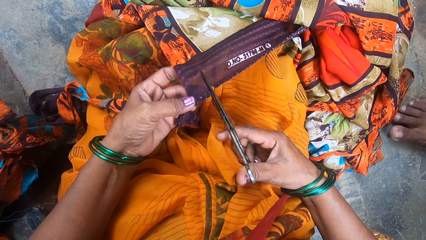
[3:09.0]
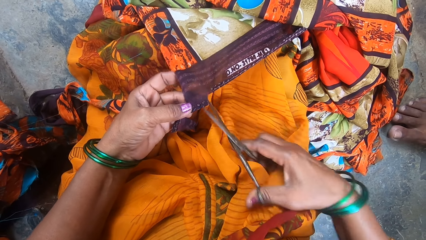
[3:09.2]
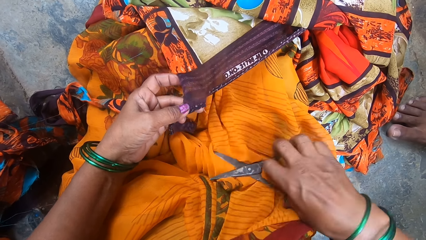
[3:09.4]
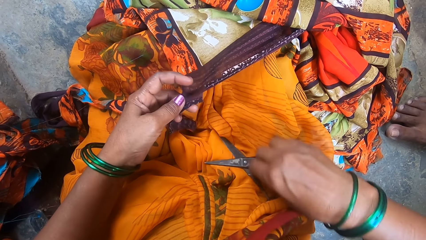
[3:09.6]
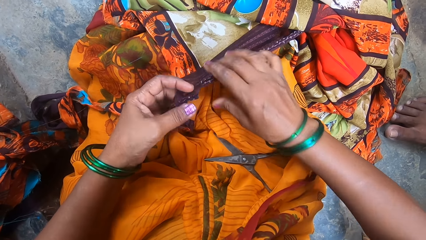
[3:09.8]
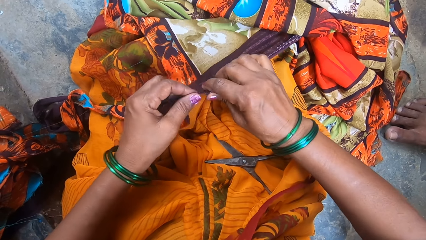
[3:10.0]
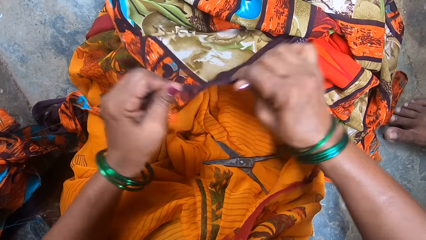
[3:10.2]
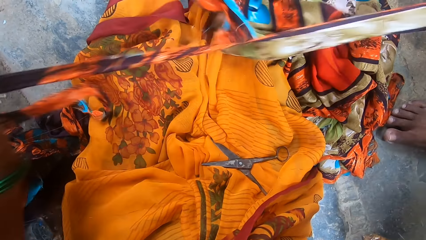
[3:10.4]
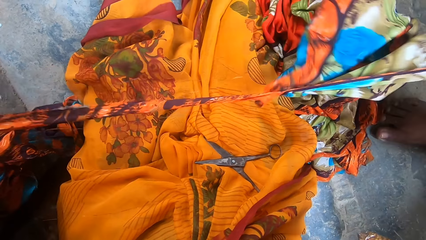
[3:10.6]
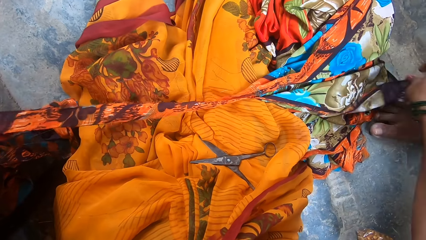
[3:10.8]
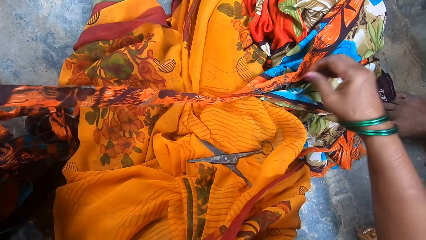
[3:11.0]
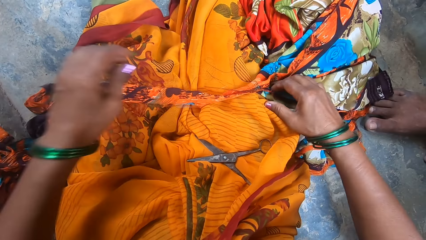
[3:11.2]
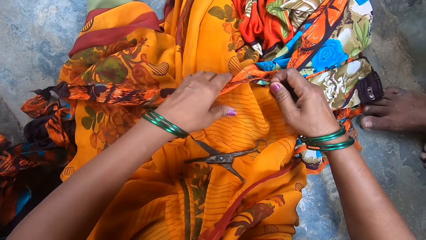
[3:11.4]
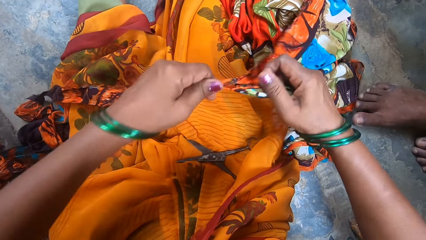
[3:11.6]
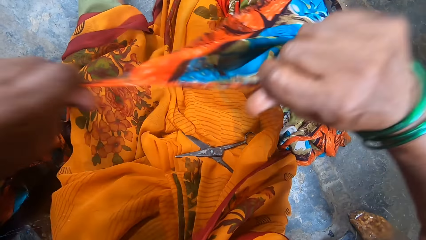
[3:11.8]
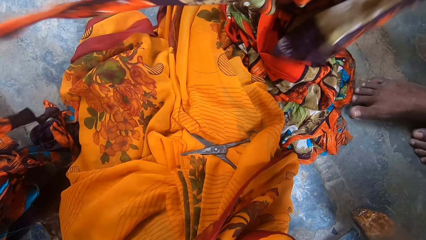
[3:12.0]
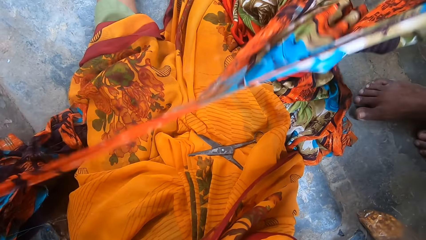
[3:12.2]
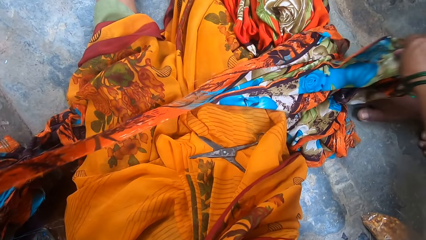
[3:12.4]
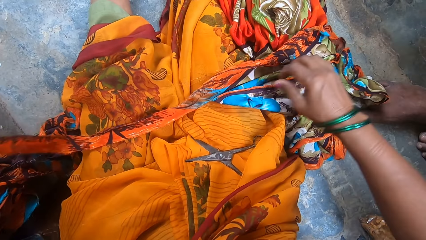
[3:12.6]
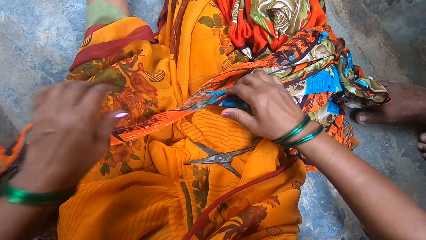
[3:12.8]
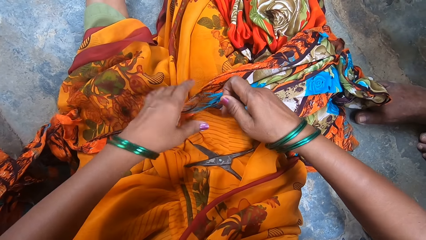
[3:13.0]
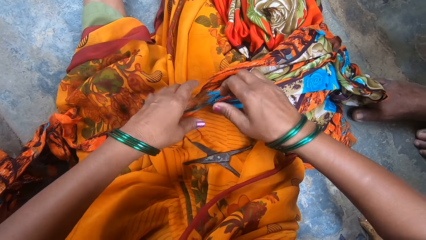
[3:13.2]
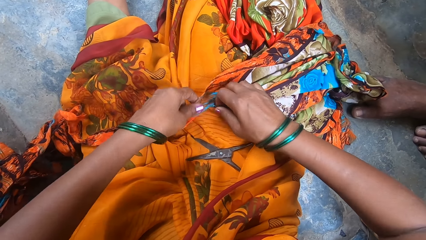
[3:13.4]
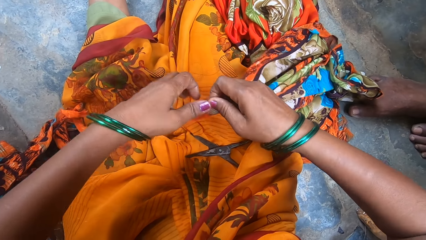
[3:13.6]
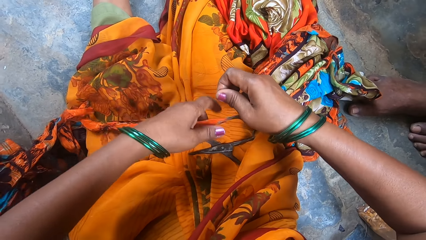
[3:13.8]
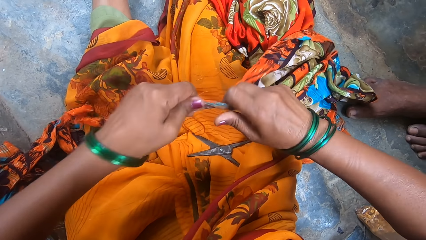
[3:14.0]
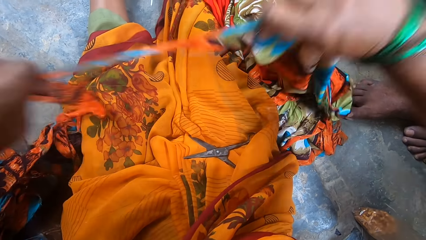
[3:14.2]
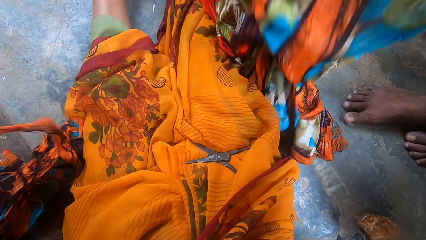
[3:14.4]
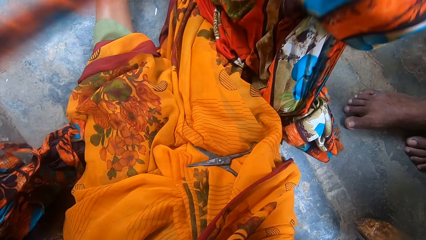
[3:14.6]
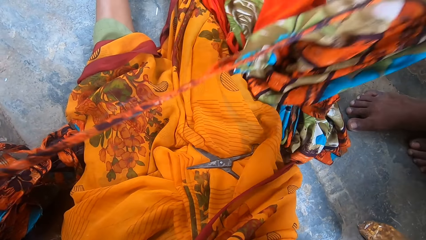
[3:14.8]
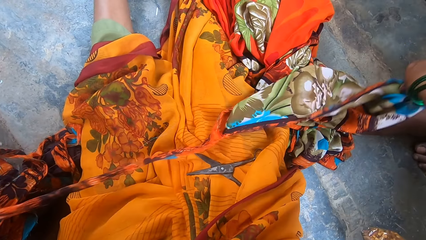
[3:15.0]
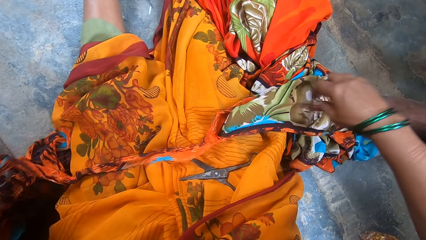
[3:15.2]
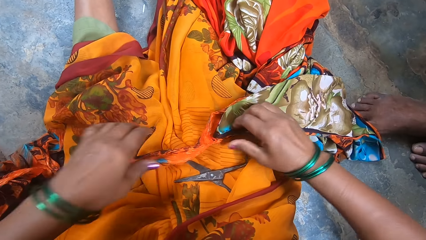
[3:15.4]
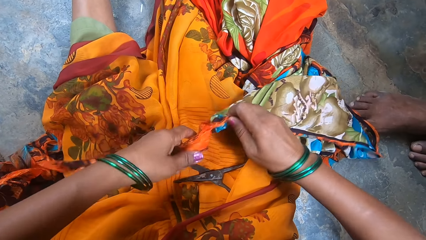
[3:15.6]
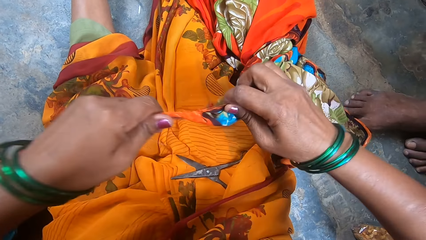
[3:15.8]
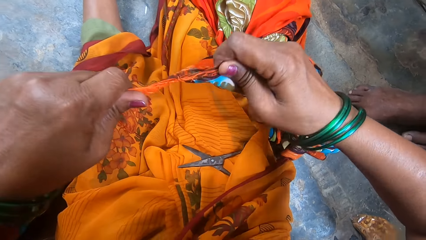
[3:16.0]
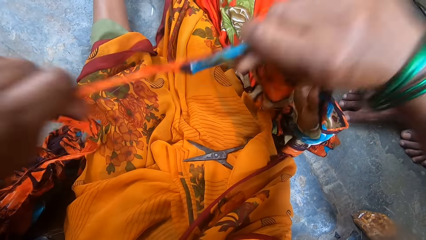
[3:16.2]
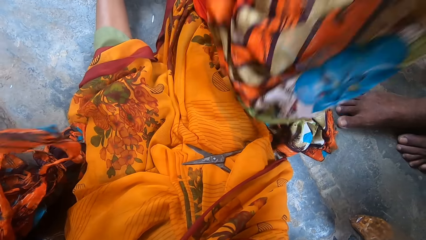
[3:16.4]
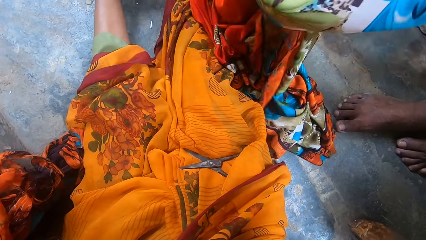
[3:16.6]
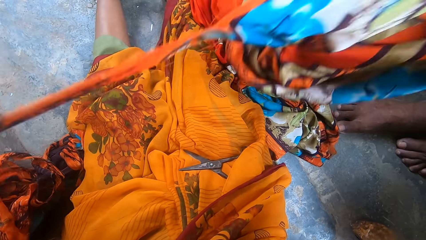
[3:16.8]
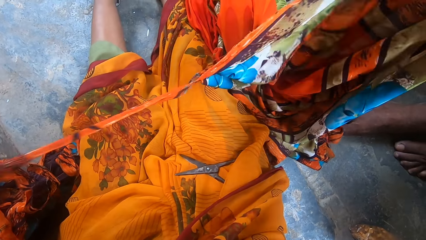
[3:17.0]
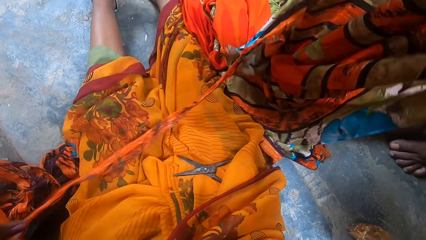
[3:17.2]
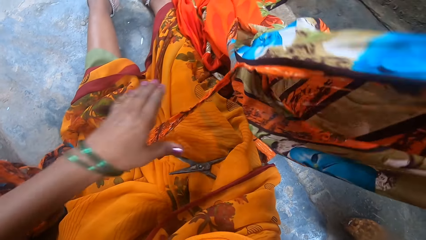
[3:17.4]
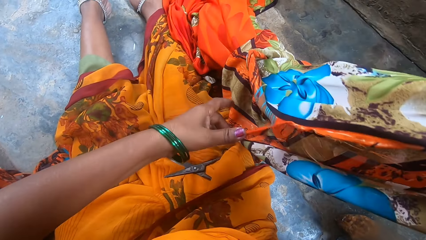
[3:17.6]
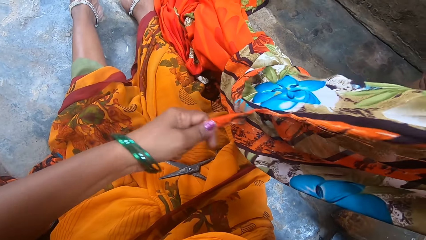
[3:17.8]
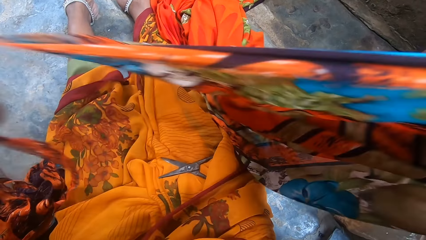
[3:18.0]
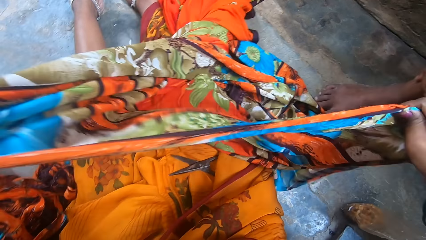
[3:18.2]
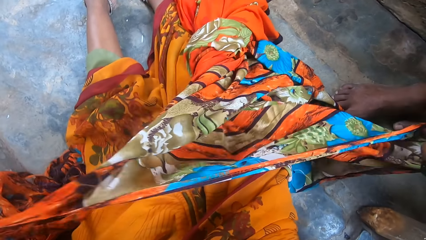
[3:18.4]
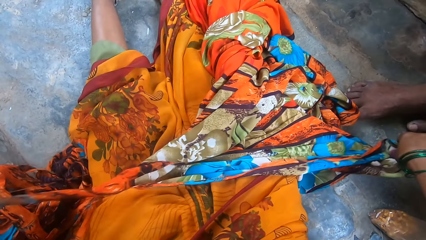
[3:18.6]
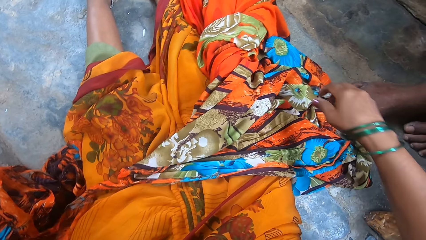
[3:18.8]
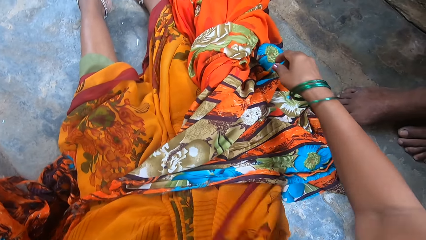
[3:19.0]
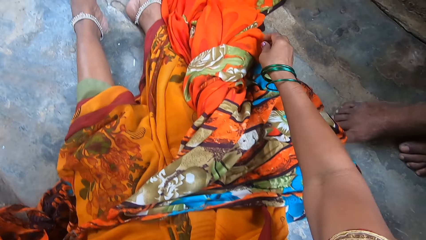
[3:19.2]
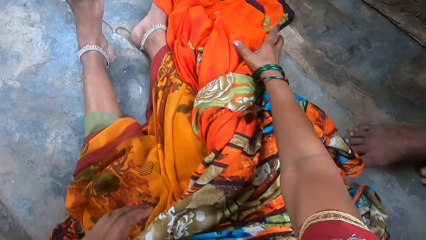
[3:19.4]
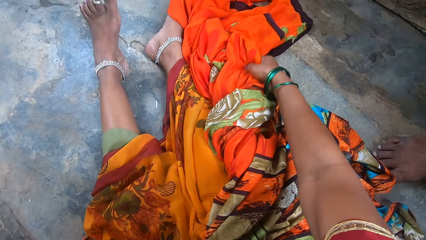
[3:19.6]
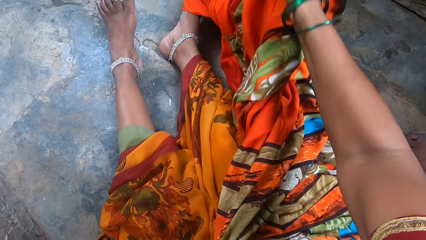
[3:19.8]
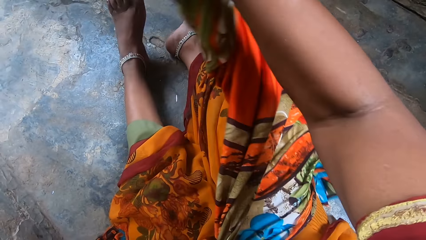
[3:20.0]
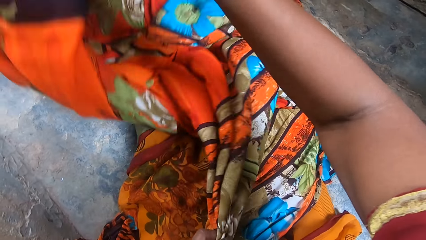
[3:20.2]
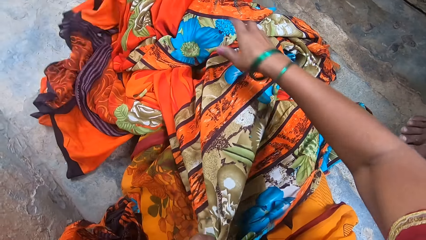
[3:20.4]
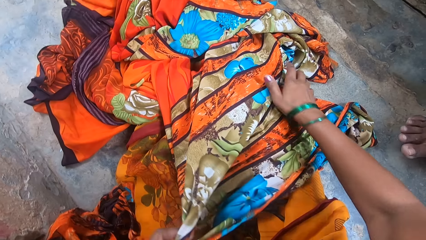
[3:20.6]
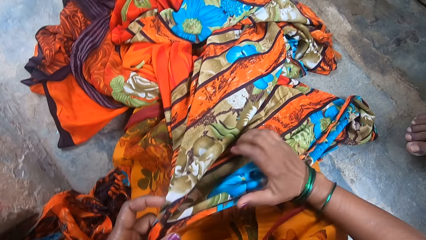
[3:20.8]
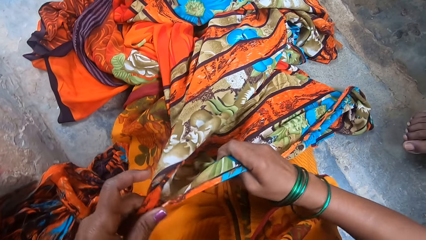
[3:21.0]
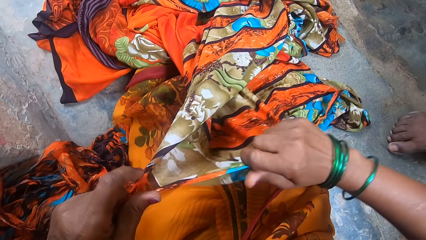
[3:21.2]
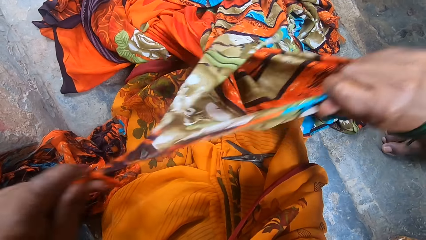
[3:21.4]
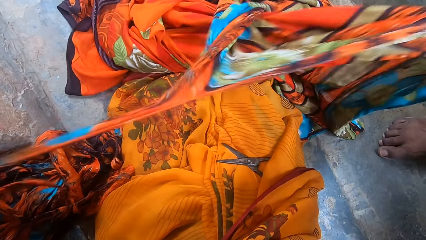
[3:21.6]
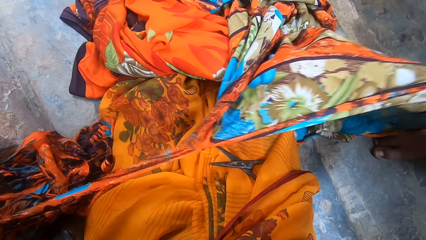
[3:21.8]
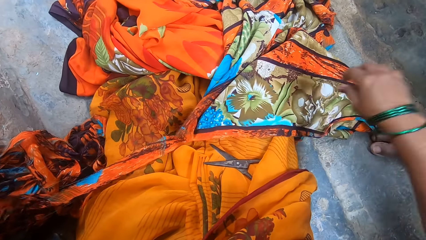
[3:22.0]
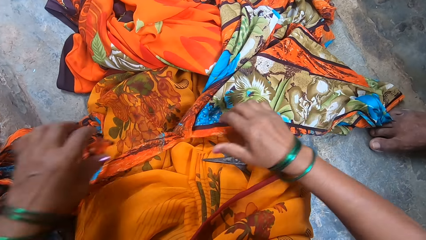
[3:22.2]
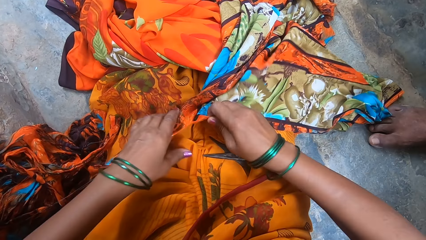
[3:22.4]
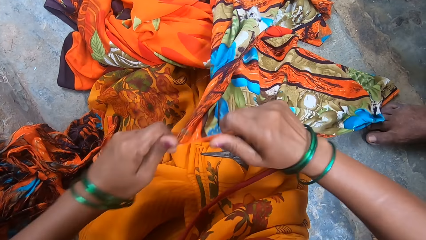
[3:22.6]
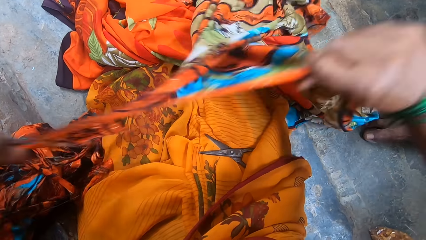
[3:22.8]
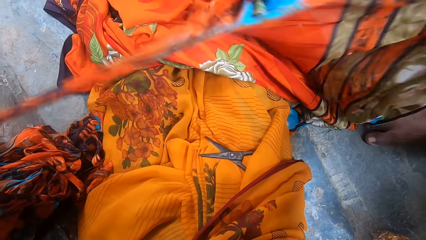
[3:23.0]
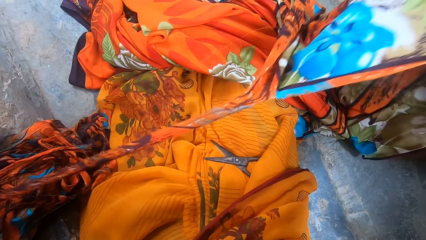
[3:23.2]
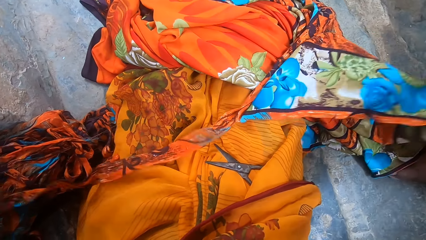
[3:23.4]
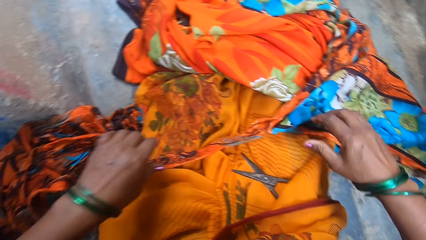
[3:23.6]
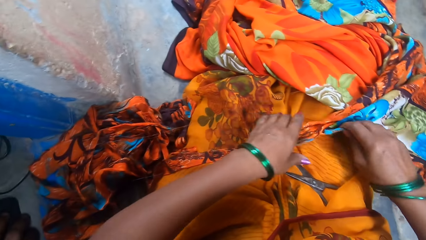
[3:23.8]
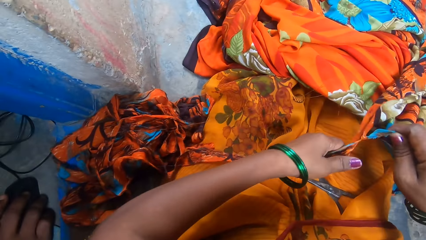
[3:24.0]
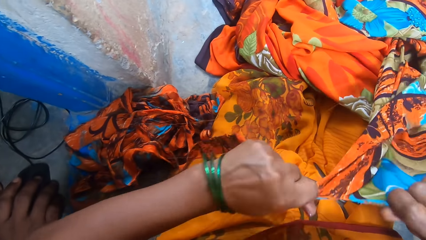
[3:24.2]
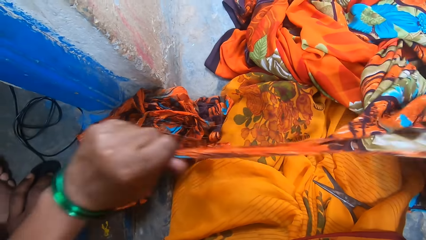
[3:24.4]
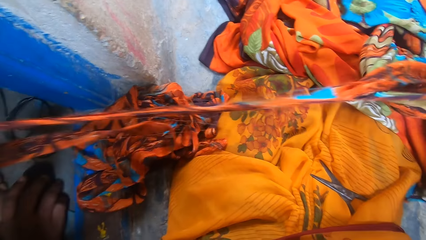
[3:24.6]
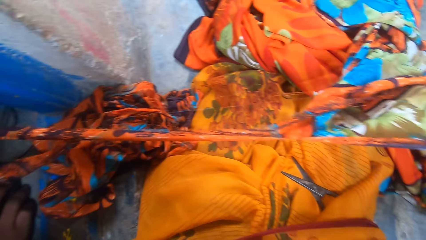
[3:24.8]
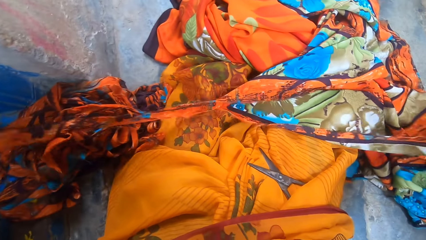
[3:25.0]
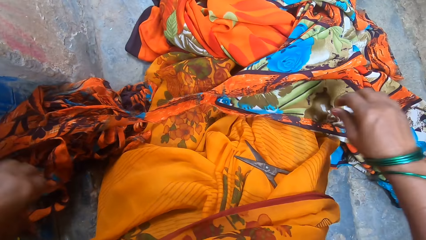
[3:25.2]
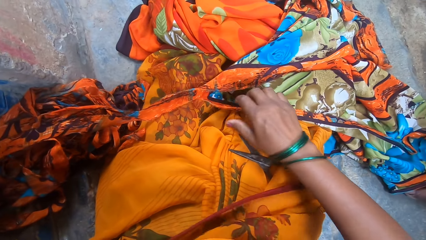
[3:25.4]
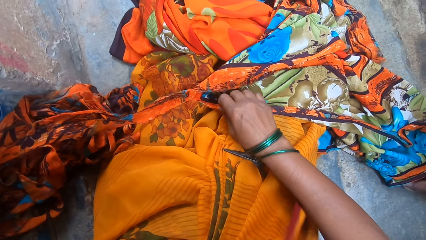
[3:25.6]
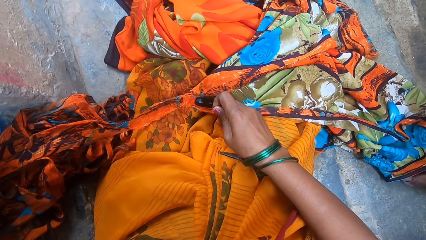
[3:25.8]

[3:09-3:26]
The camera wearer puts the scissors on the lap. They touch the cloth. They hold the scissors with both hands. They tear the cloth with the hands. They put the cloth on the lap. They put the scissors down. They pick up the cloth. They tear the cloth with the hands. They put the cloth on the lap. They pick up the cloth. They tear the cloth with the hands. They put the cloth on the lap. They lift the cloth. They tear the cloth. They touch the cloth. They tear the cloth. They put the cloth on the lap. They pick up the cloth. They stretch the cloth. They put the cloth on the floor. A man moves the leg. The camera wearer tears the cloth with the hands. They put the cloth down. They pick up the cloth. They tear the cloth. They put the cloth on the lap. They pick up the cloth. They tear the cloth with the hands. They put the cloth on the lap. They lift the cloth.
